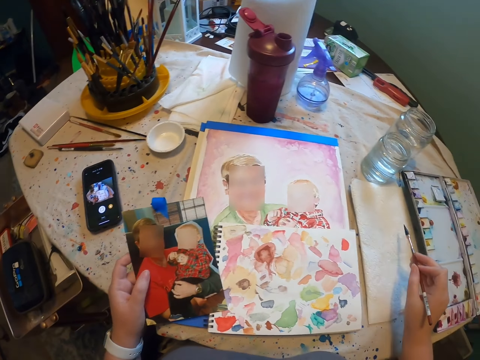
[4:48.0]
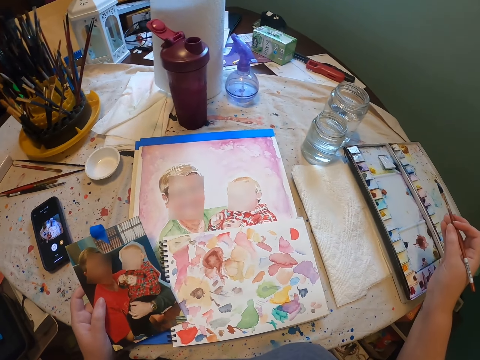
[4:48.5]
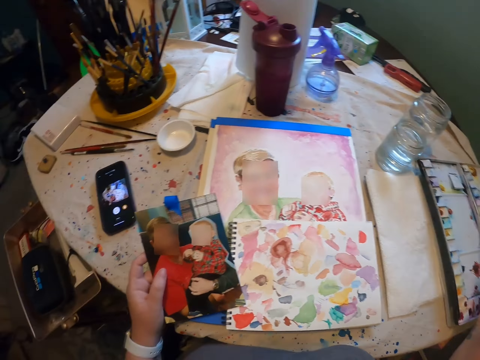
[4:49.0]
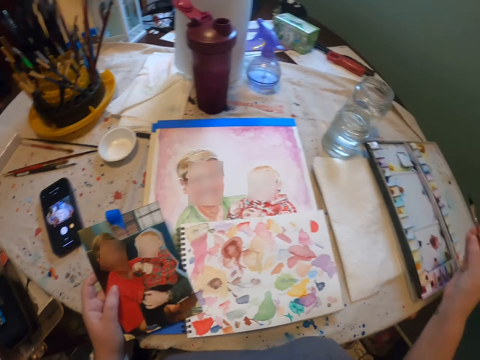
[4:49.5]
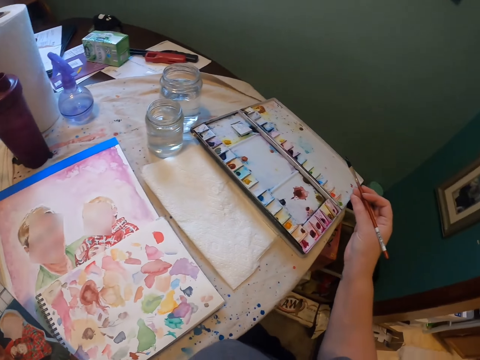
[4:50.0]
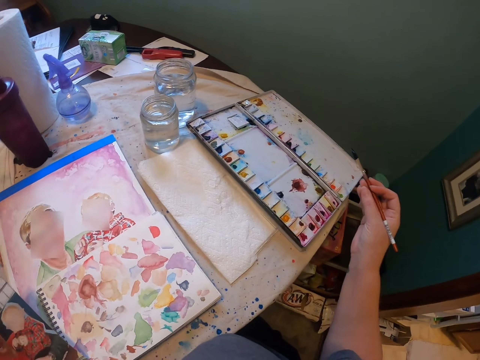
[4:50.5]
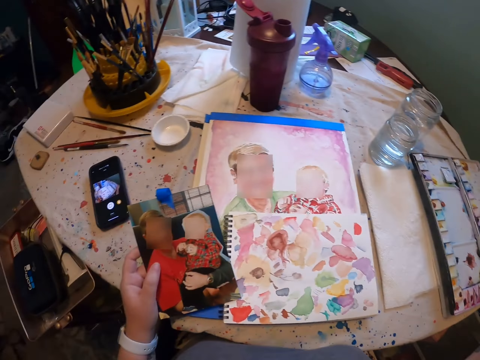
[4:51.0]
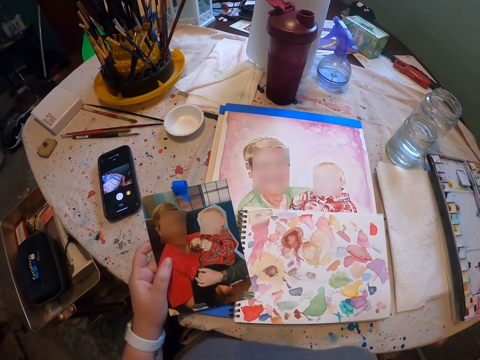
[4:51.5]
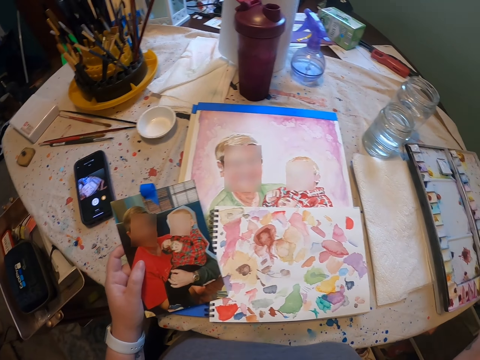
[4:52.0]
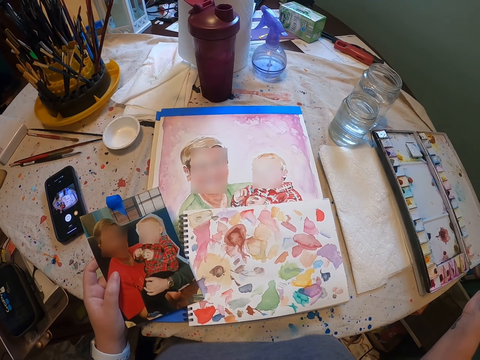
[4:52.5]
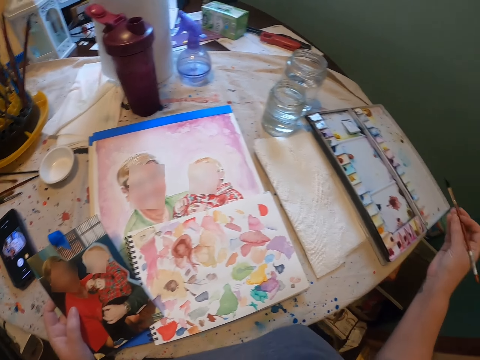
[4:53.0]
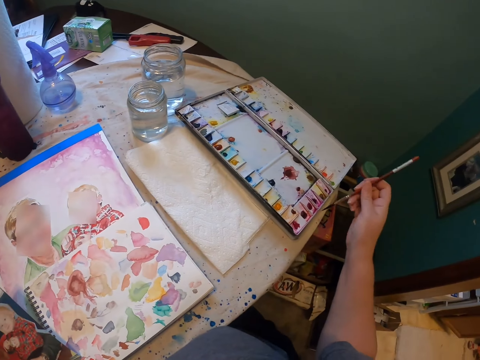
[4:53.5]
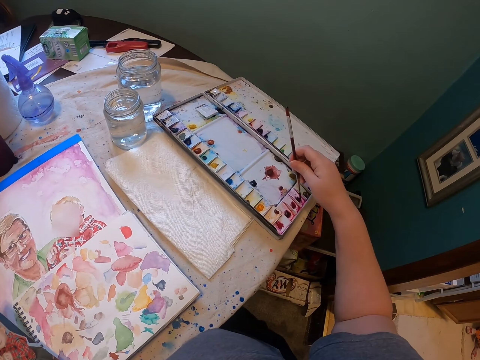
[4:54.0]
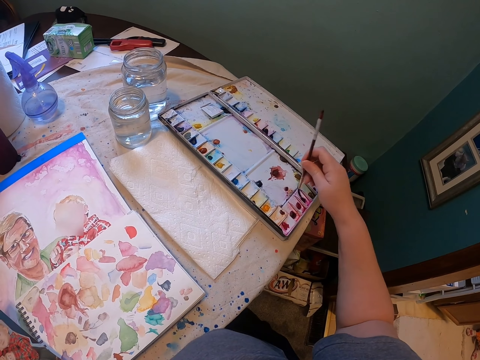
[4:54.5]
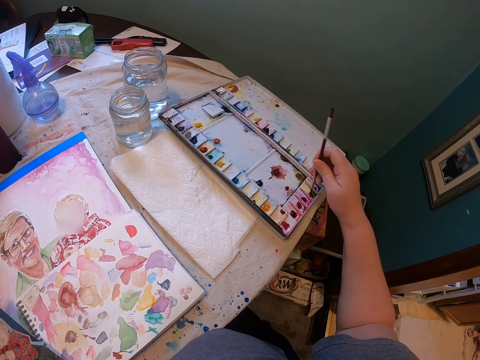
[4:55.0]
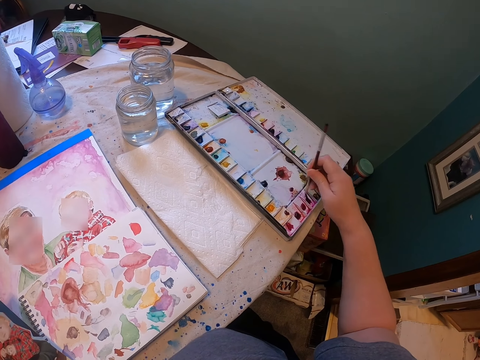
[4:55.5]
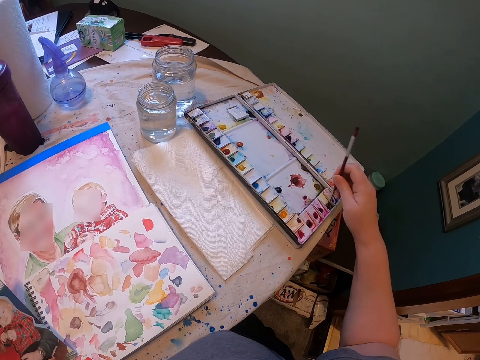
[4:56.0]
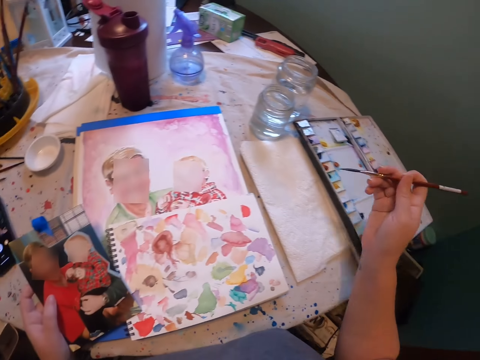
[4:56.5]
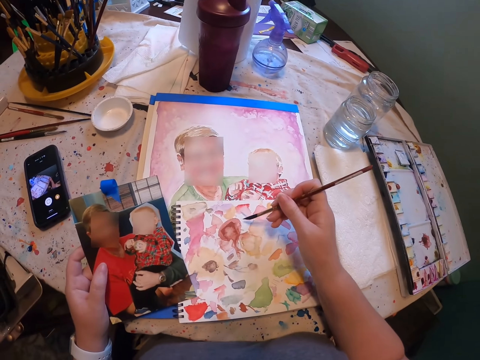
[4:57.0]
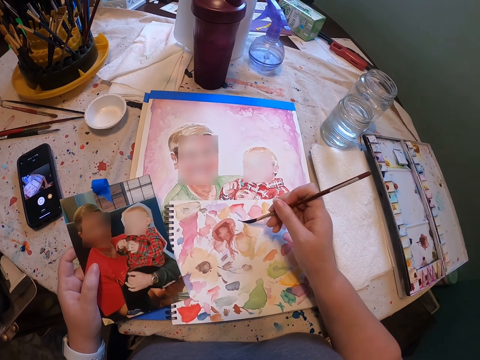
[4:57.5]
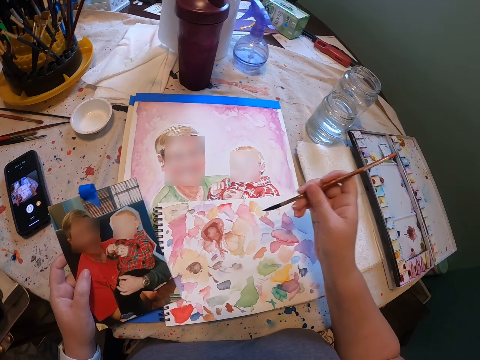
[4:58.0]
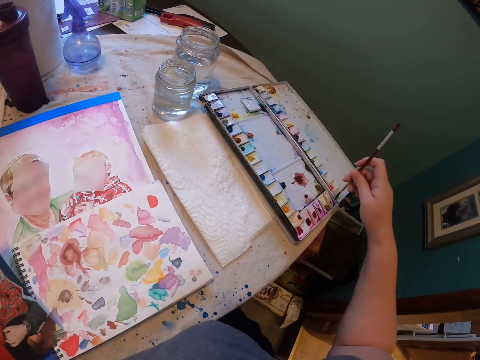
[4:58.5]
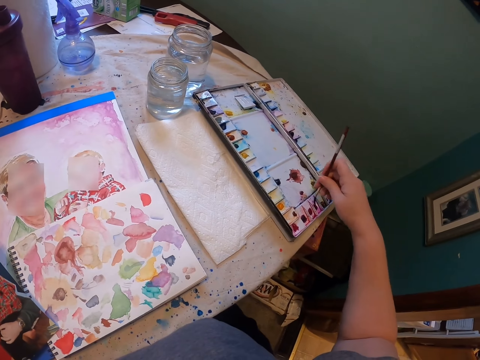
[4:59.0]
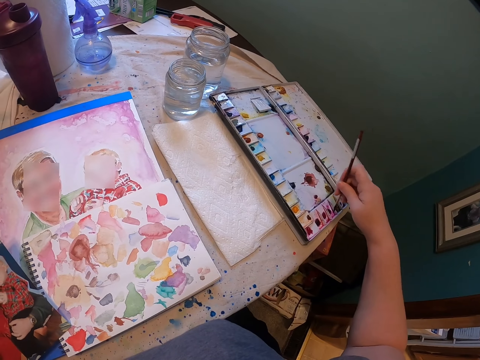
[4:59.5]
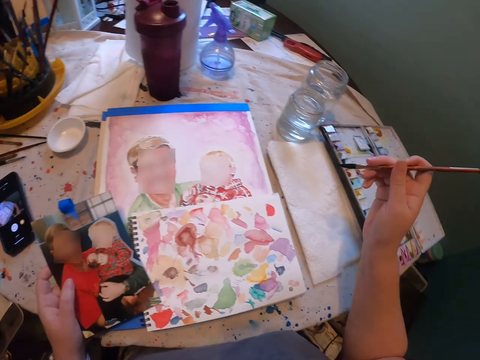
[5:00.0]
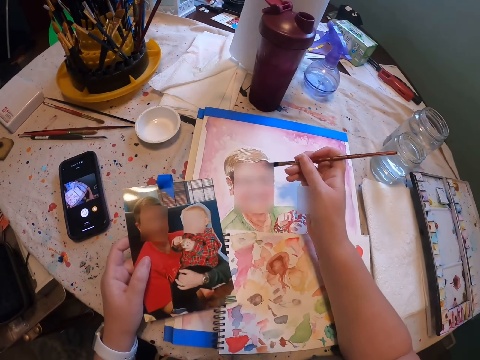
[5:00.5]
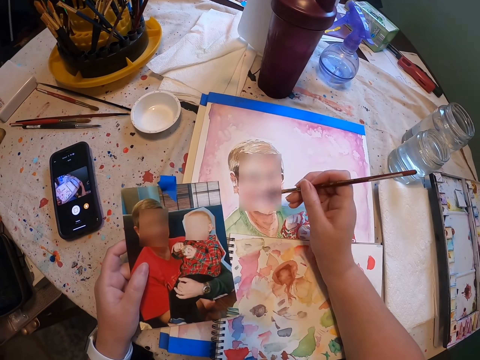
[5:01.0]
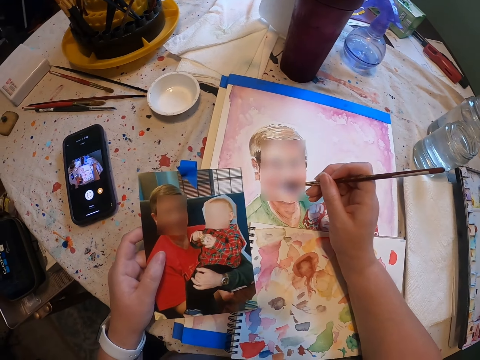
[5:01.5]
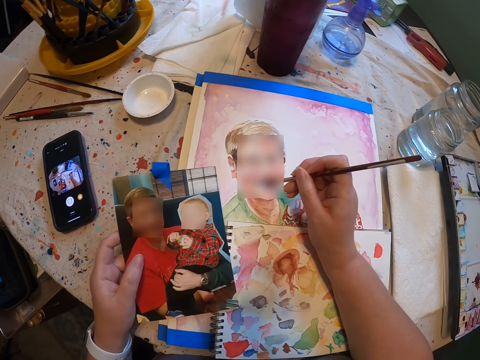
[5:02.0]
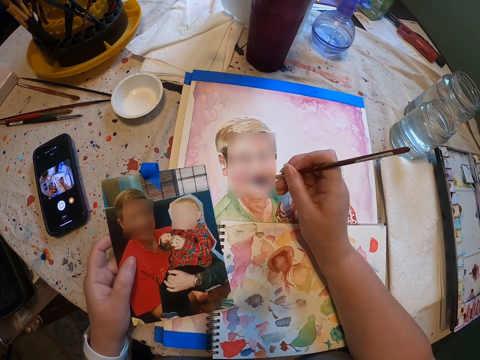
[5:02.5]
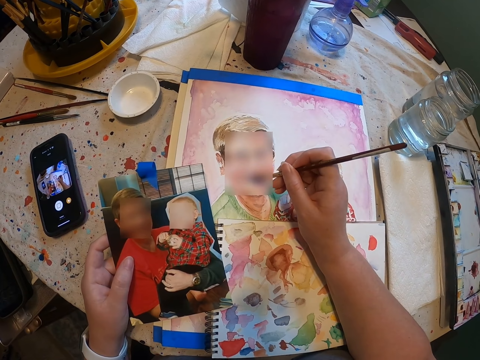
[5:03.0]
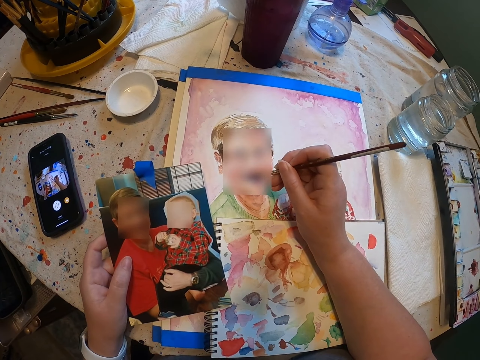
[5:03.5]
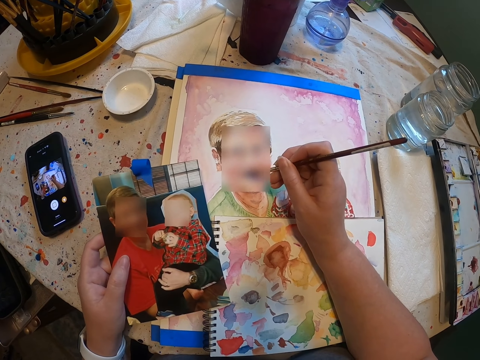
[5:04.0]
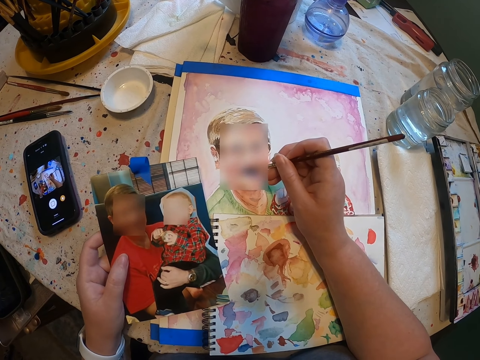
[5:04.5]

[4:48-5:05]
The camera wearer dries the brush on the napkin. He moves his hand. He dips the brush in the ink. He moves his hand. He brushes on the book. He moves his hand. He dips the brush in the ink. He moves his hand. He paints.

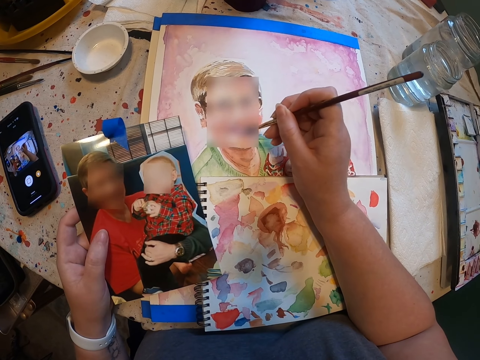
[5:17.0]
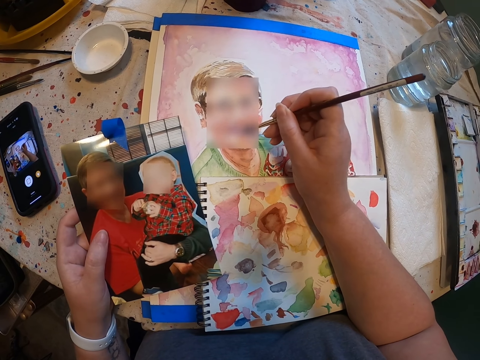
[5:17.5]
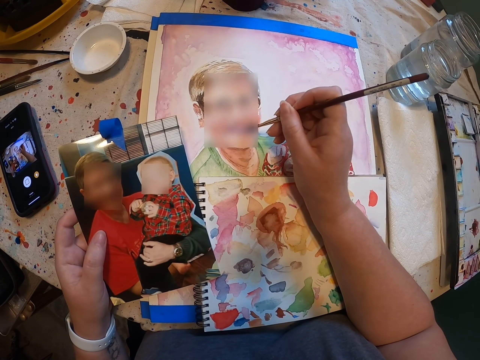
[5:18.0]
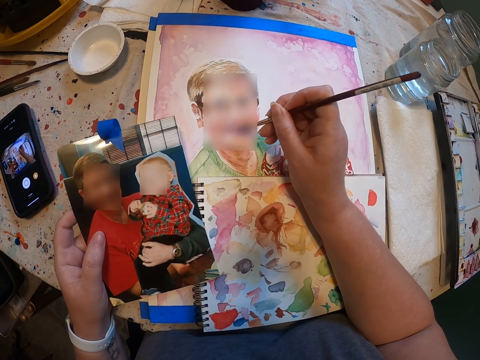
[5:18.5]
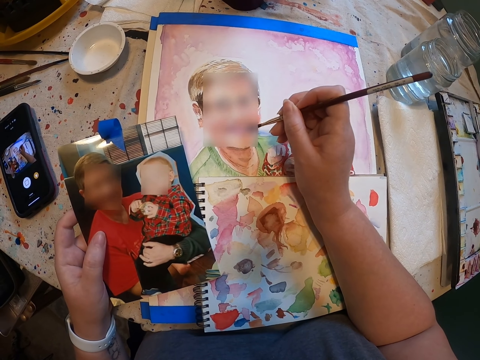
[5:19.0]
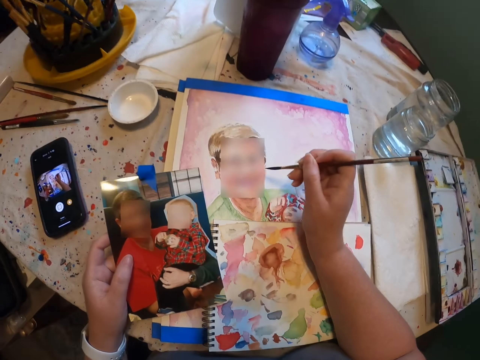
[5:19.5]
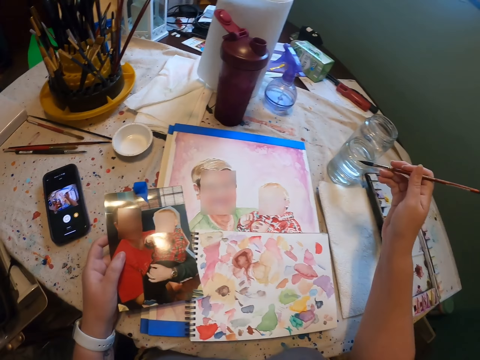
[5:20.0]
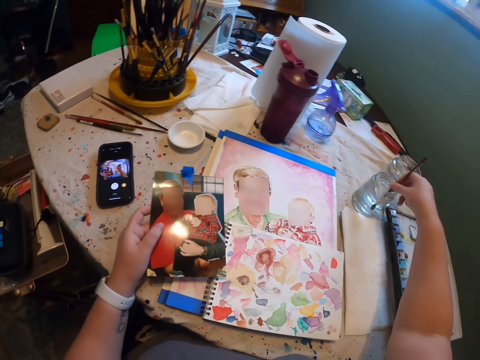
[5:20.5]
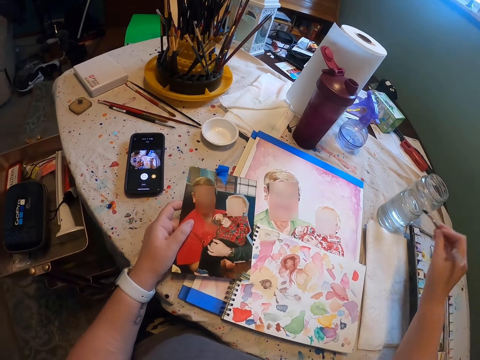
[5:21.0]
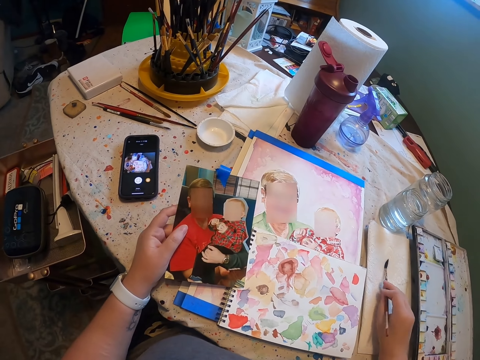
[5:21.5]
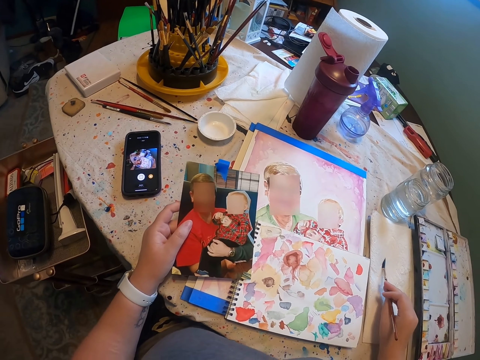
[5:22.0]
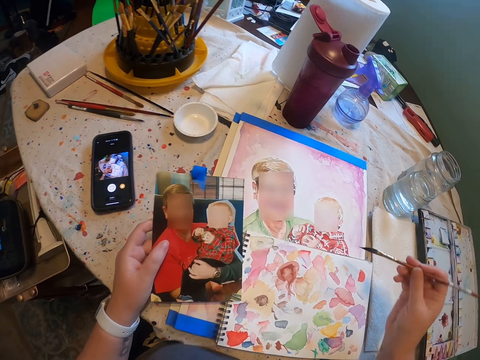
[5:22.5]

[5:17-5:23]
The camera wearer moves his hand, dips the brush in water, dries the brush on the napkin and moves his hand.

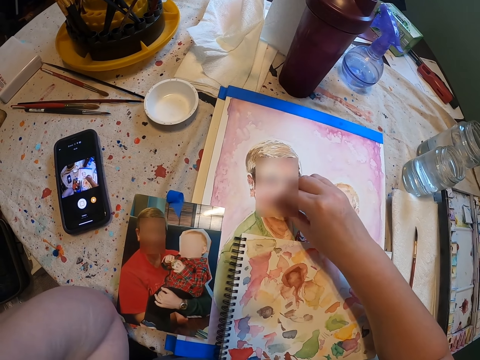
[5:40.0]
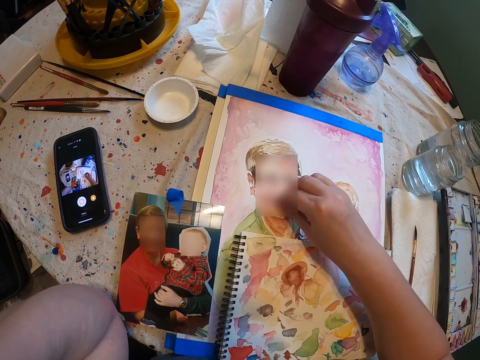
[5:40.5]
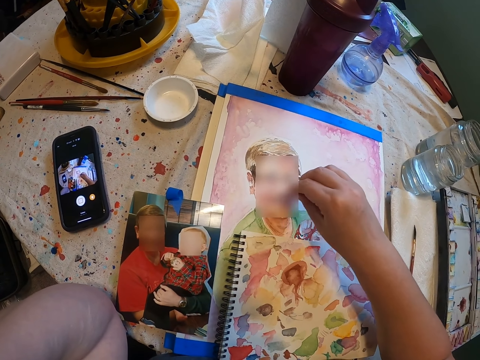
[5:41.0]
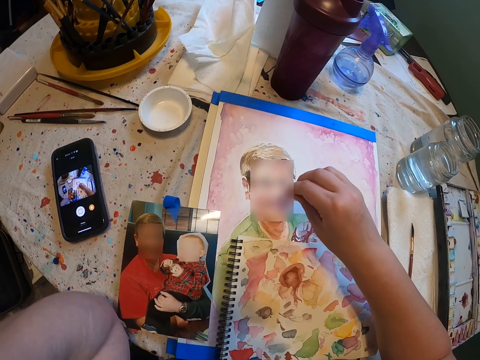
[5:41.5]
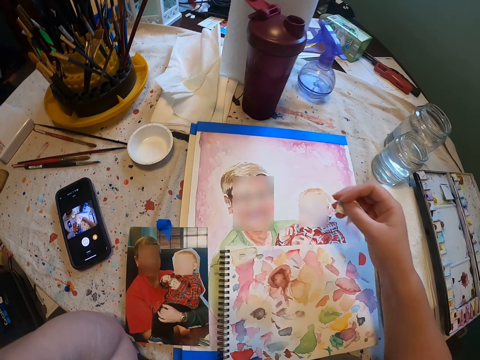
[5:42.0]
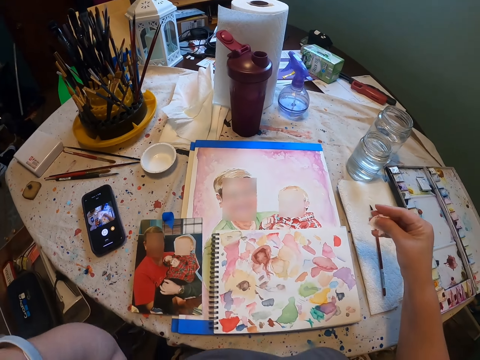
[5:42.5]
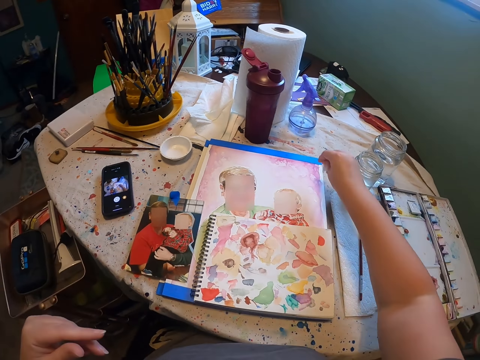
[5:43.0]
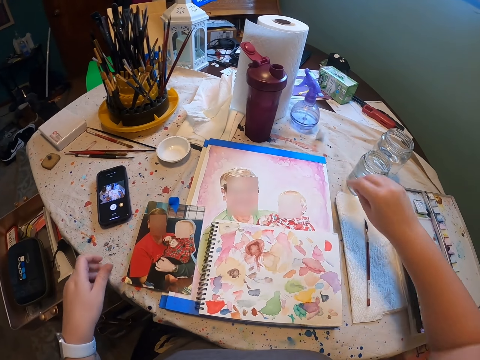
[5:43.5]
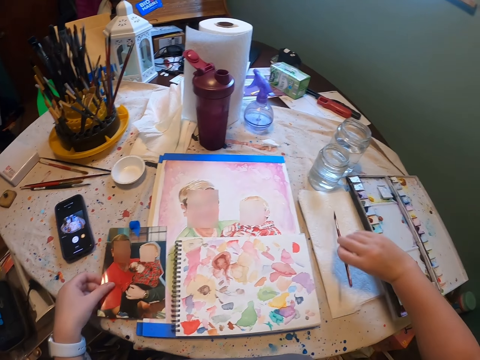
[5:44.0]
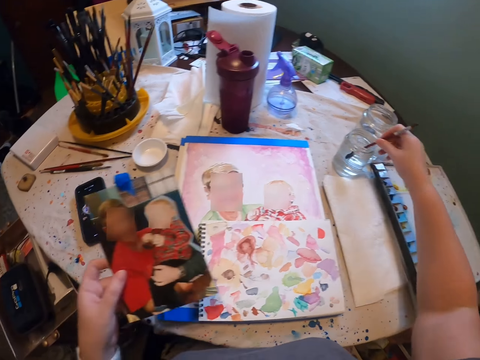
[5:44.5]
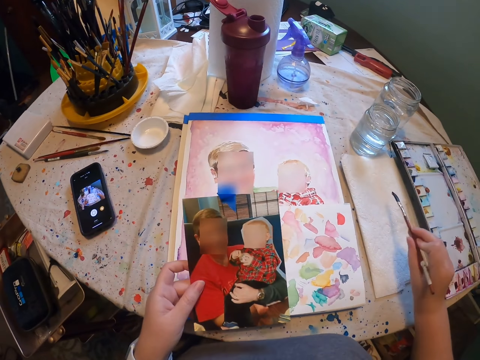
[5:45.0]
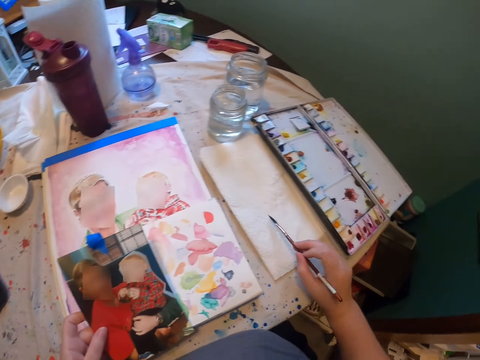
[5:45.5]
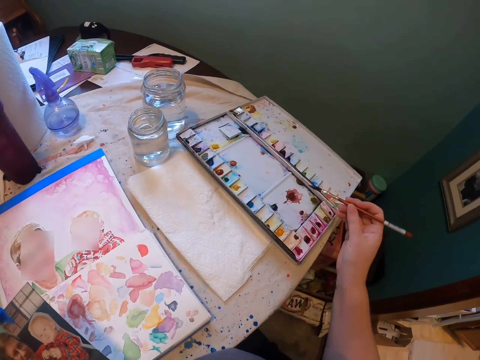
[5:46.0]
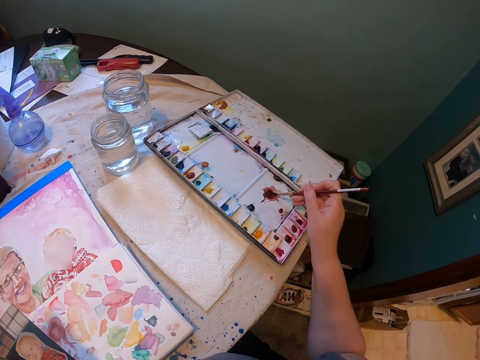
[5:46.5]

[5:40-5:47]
The camera wearer rubs off the paint with a piece of tissue paper. He moves his hand. He moves his hand again. He drops the piece of tissue paper or napkin on the table. He picks up the brush. He picks up the photo frame with the brush. He holds the photo frame. He dips the brush in water. He paints. He removes the brush. He dries the brush on the napkin. He moves his hand. He dips the brush in the ink.
